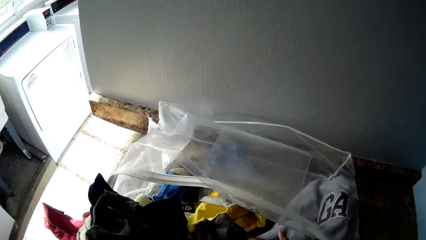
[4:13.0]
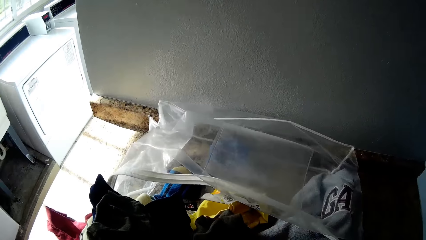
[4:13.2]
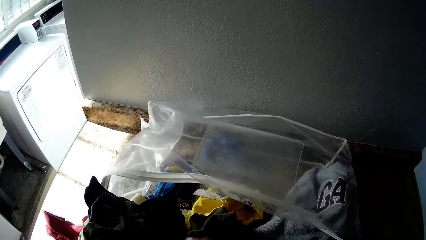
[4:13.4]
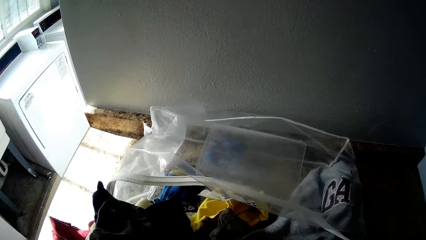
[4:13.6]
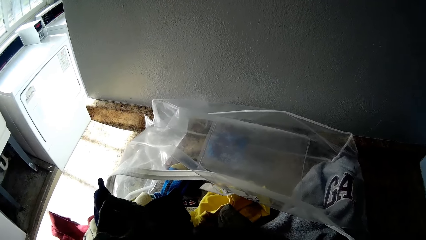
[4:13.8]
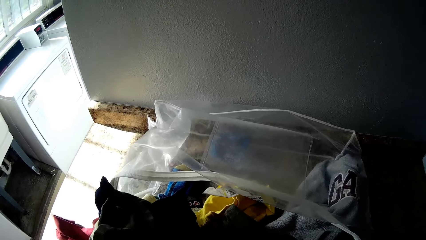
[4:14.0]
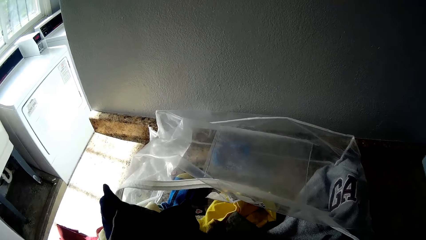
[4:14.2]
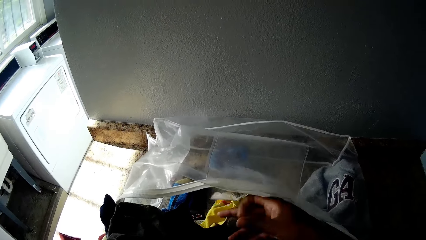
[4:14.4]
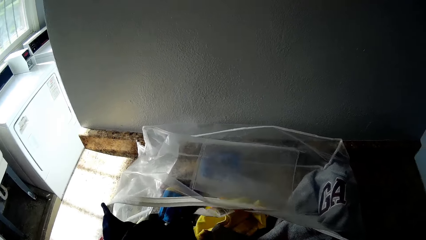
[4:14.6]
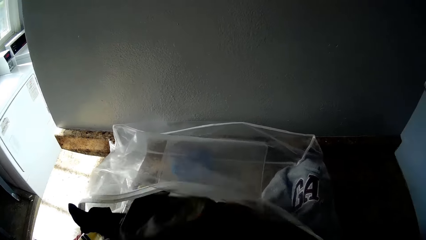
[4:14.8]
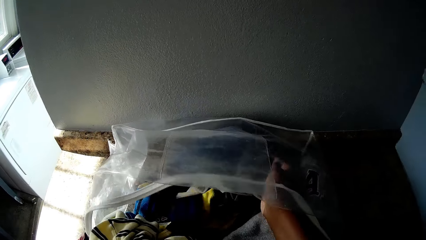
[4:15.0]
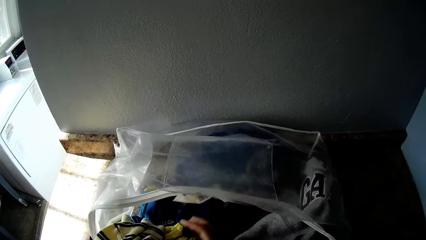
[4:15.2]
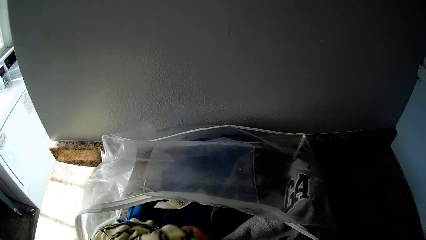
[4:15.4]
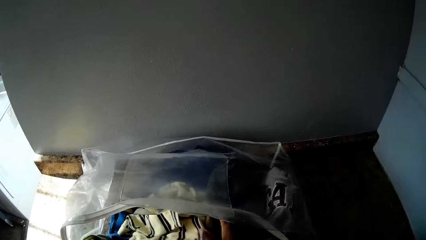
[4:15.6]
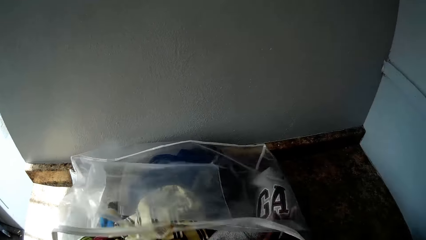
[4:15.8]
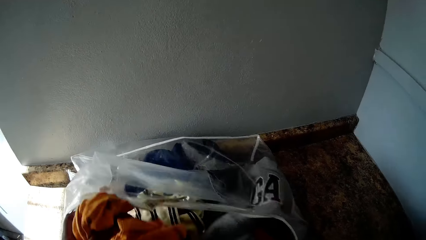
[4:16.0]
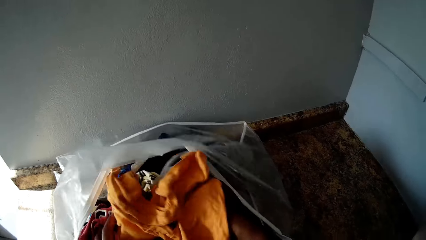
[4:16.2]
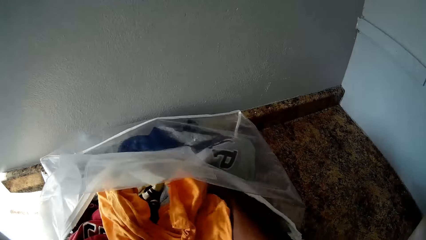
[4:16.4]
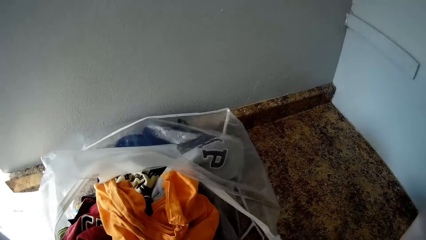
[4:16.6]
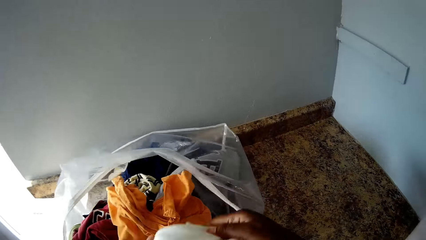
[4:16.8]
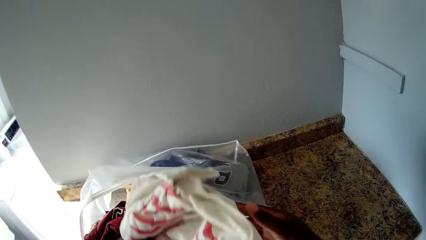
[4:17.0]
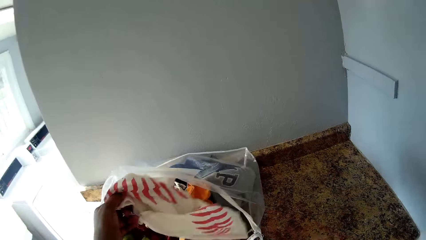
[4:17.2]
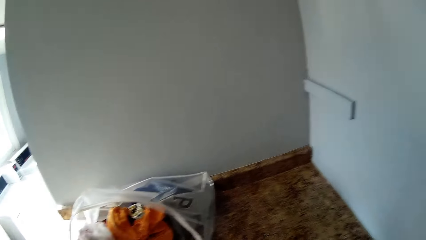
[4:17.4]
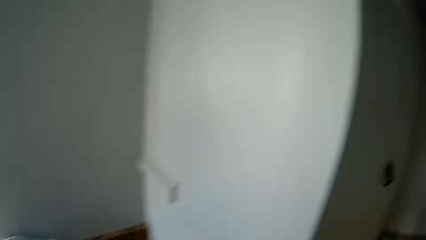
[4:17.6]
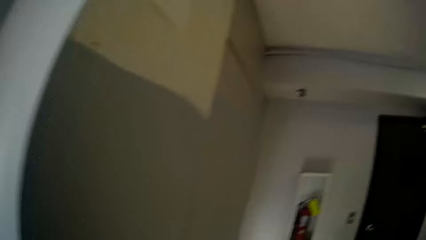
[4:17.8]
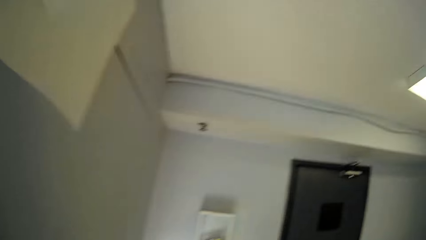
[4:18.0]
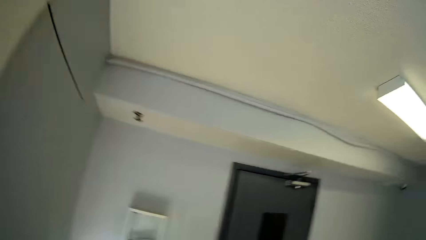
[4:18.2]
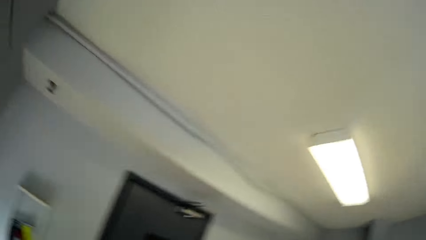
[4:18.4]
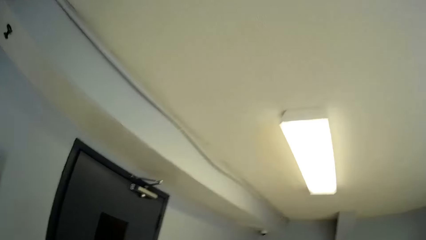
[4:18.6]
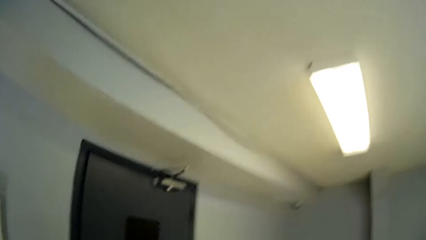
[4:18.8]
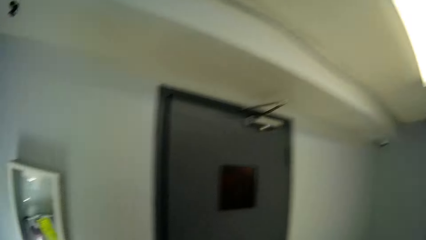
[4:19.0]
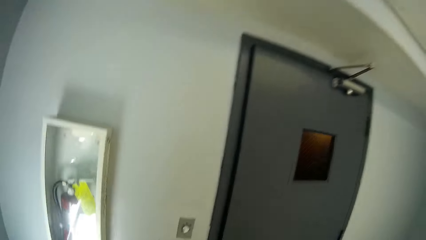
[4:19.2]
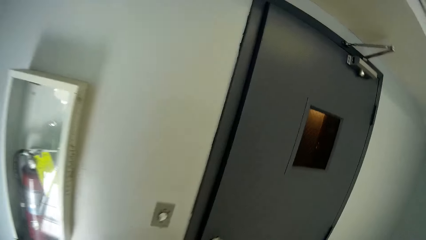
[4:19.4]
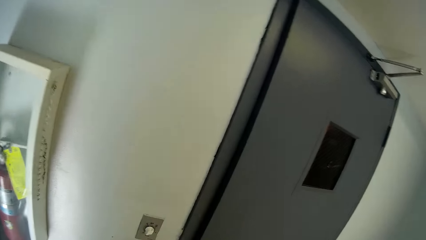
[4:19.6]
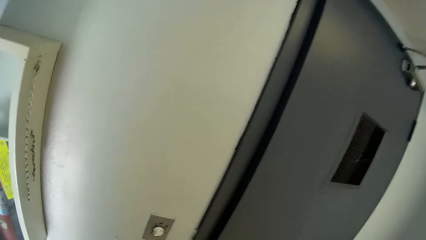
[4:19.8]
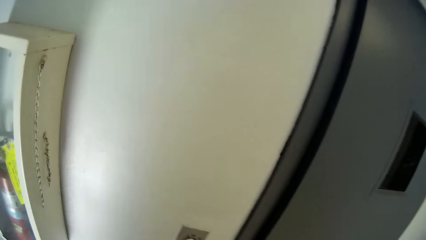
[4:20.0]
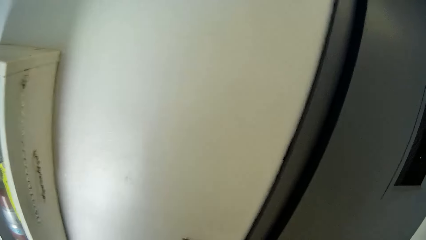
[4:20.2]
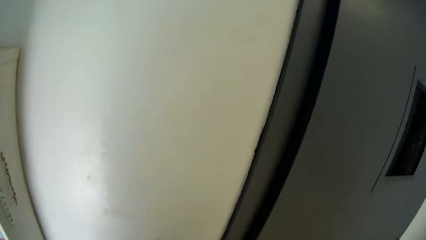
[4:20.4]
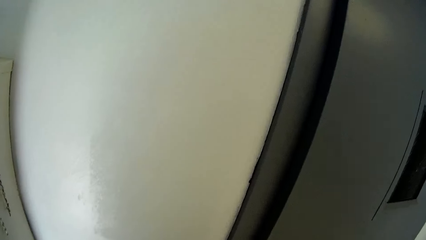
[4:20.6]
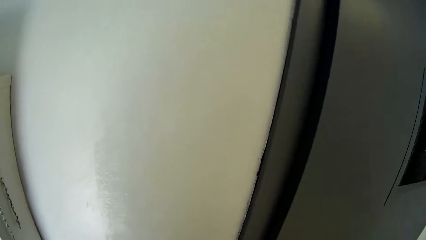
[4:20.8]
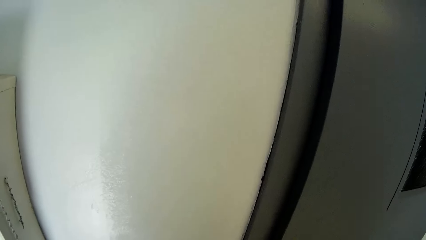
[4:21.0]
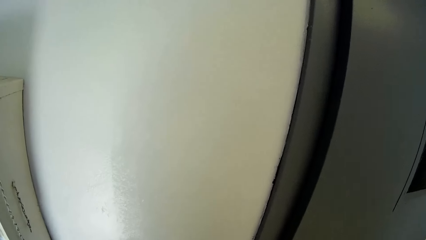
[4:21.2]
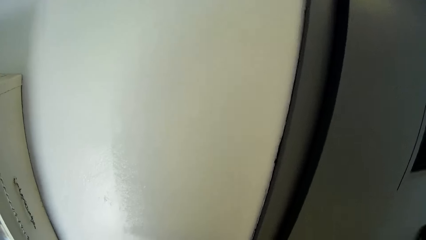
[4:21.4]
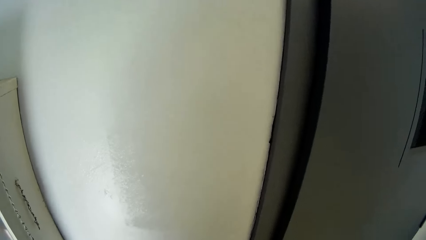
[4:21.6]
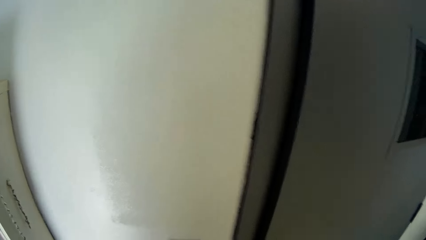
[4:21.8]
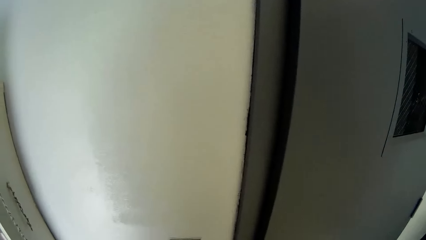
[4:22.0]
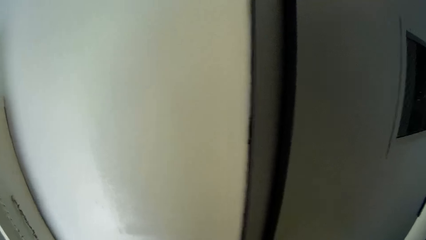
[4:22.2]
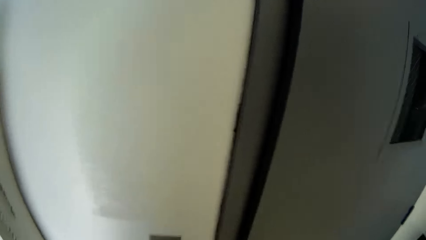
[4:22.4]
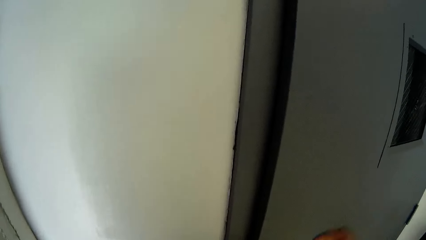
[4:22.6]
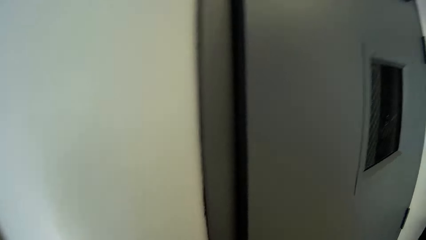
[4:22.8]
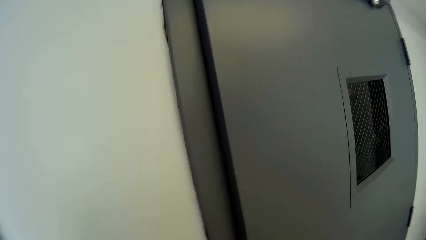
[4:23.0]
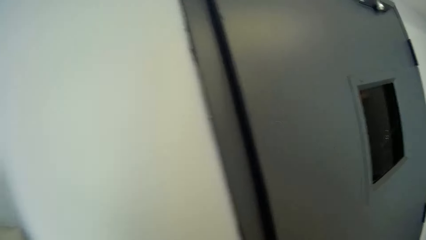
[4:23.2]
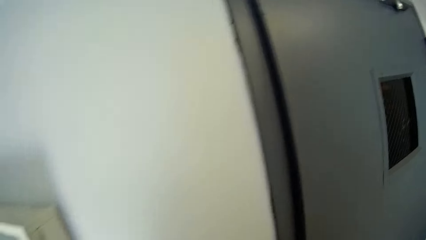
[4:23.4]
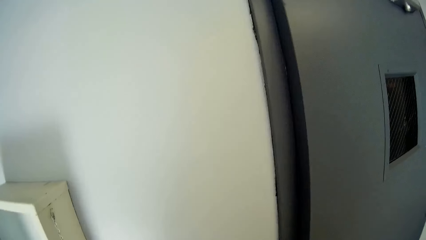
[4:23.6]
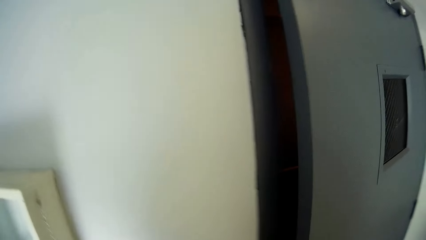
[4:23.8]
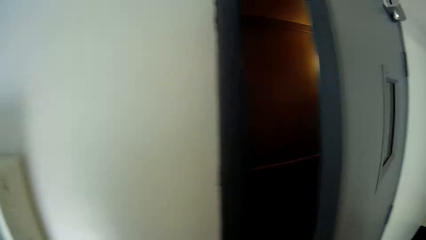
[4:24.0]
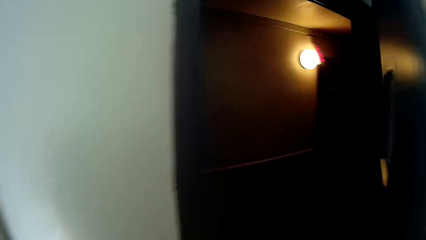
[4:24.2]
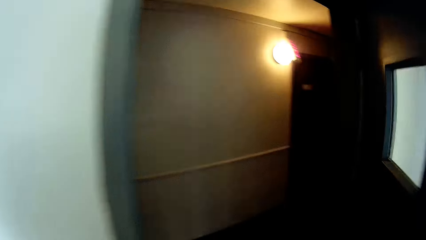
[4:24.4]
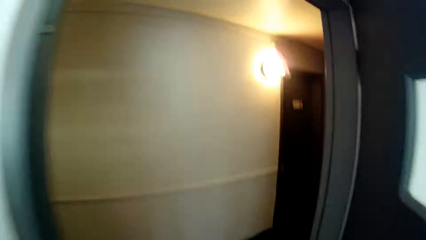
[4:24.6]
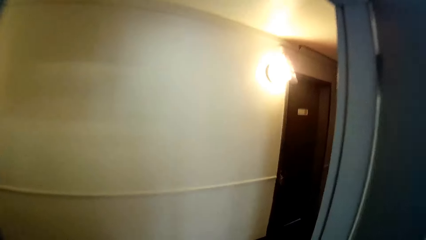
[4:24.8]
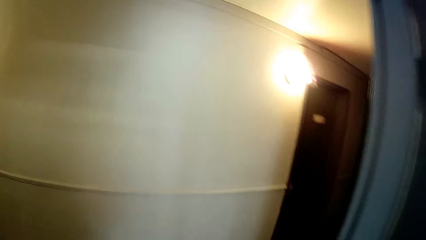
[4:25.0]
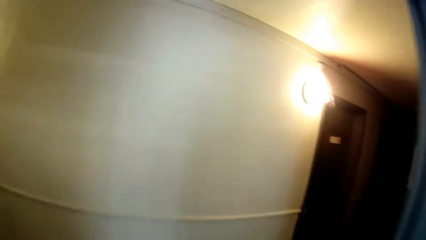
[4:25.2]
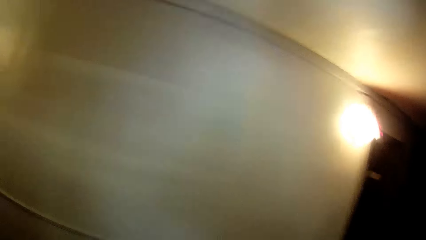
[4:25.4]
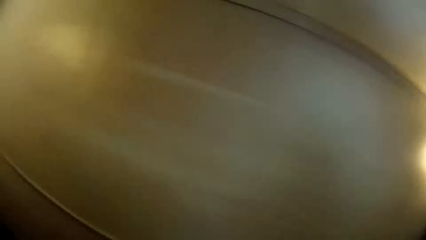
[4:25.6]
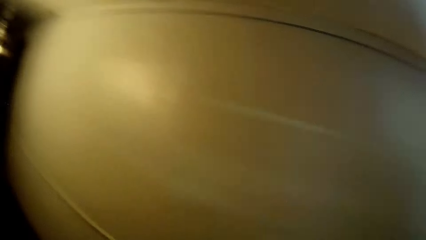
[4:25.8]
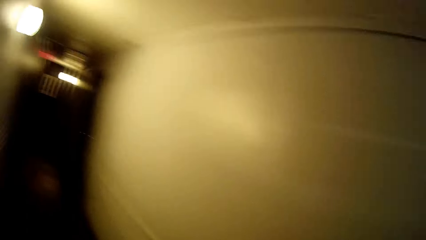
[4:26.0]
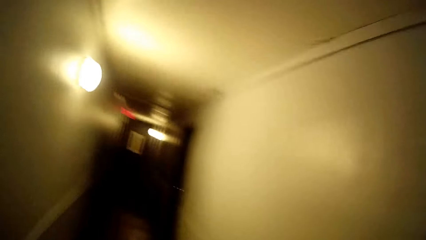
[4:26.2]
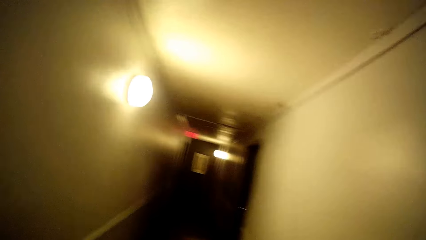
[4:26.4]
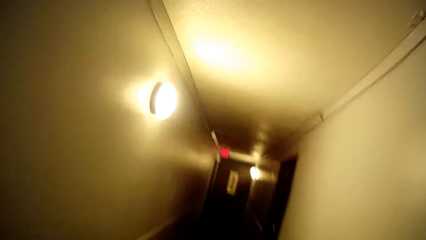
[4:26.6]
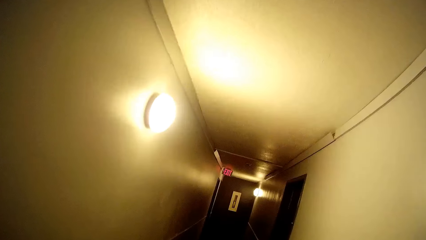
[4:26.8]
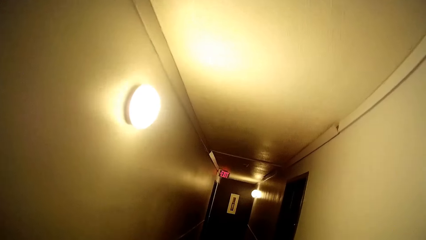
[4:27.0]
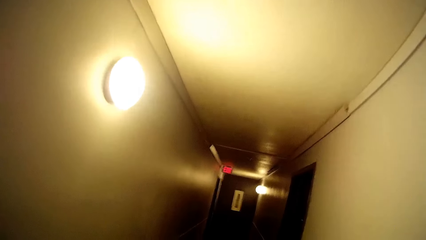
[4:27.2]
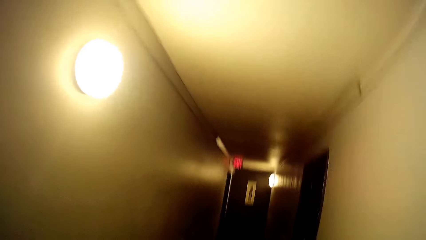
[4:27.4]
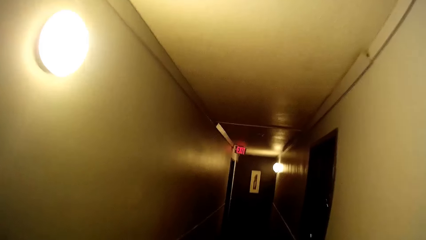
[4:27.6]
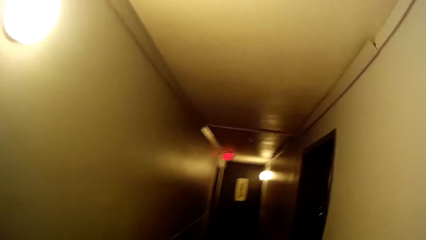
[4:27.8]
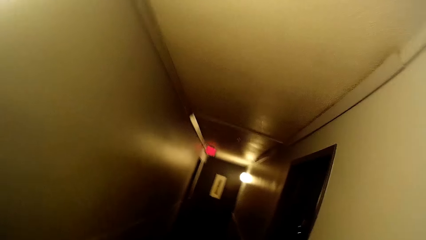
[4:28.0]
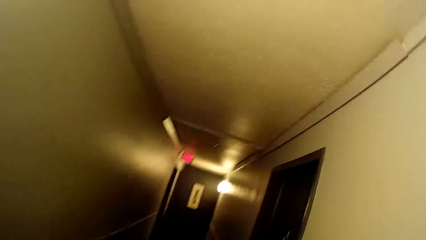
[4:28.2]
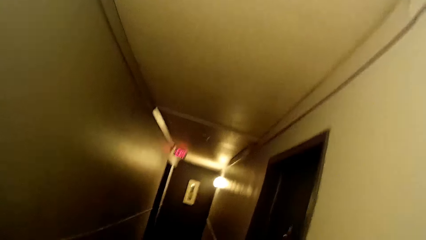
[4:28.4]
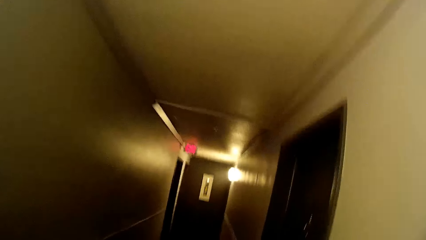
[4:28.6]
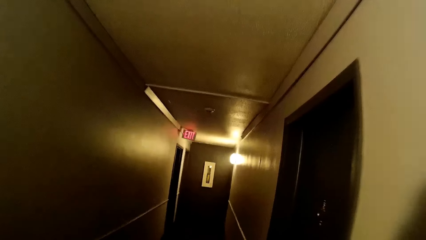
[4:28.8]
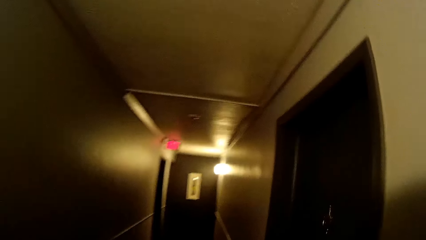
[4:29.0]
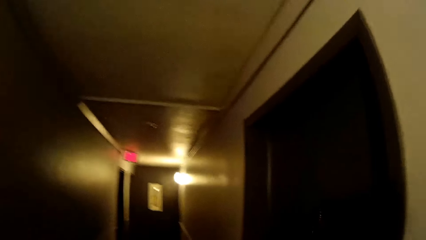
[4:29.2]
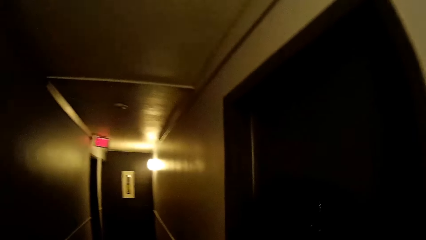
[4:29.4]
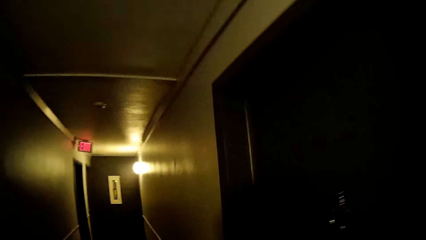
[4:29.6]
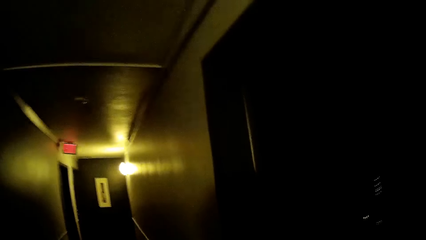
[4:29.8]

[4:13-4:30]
The camera wearer folds the cloth. They place the cloth in a transparent bag. They place the cloth in the transparent bag again. They look around. They move away from the table to the door of the room. They open the door. They enter through the door. They walk out of the room. They look around. They walk through the corridor of the apartment.
